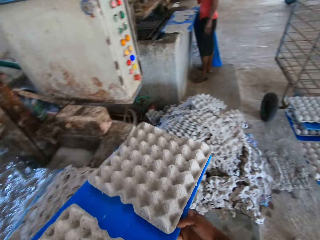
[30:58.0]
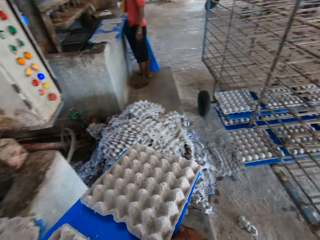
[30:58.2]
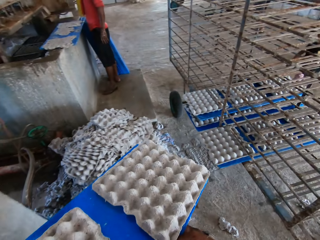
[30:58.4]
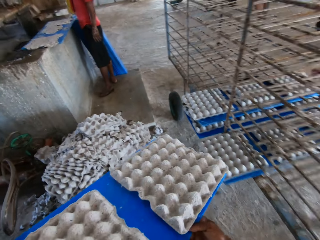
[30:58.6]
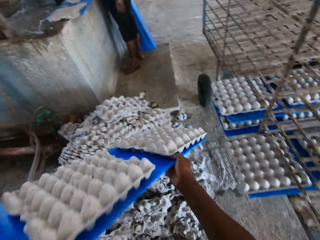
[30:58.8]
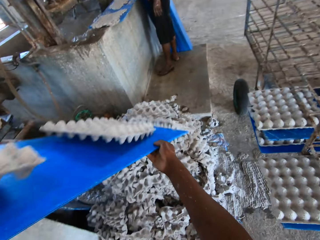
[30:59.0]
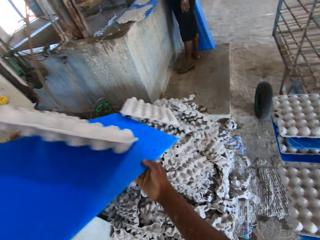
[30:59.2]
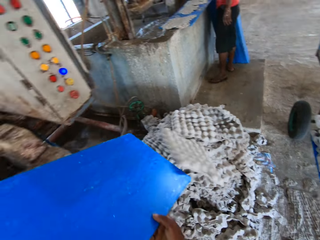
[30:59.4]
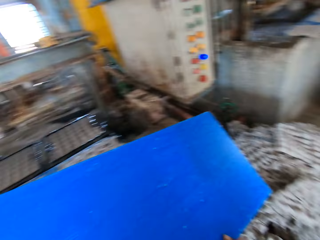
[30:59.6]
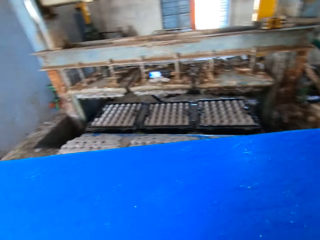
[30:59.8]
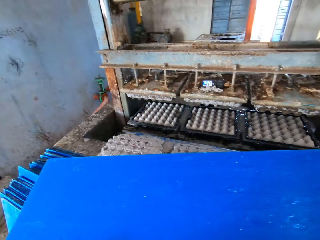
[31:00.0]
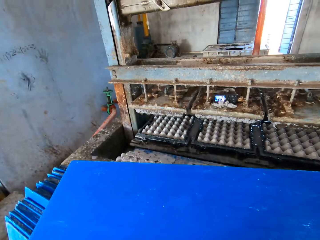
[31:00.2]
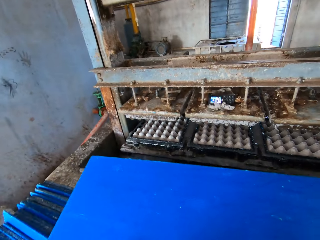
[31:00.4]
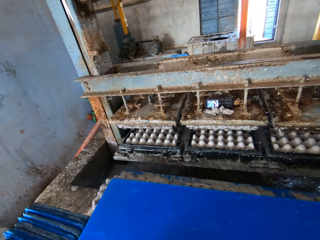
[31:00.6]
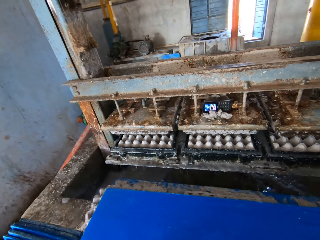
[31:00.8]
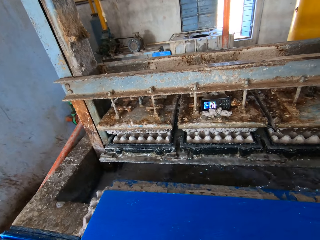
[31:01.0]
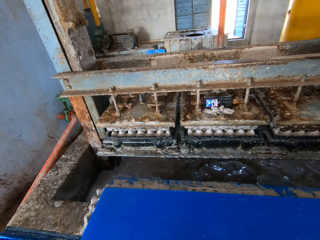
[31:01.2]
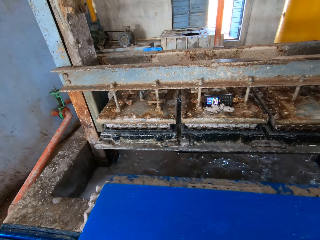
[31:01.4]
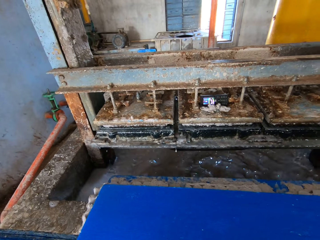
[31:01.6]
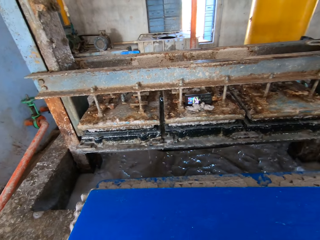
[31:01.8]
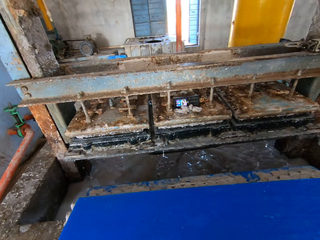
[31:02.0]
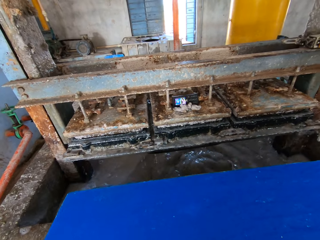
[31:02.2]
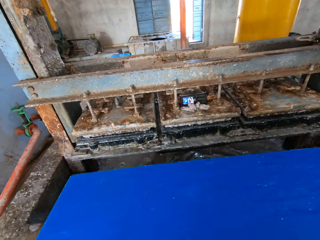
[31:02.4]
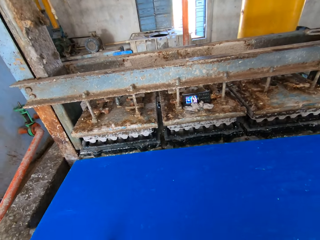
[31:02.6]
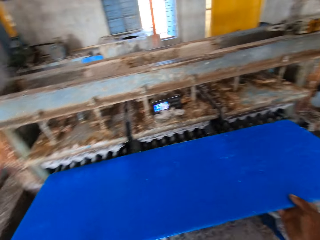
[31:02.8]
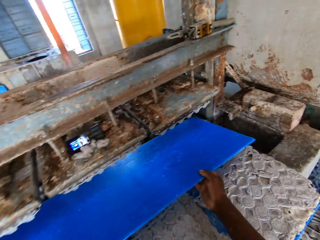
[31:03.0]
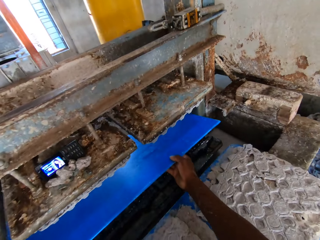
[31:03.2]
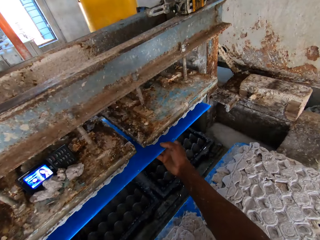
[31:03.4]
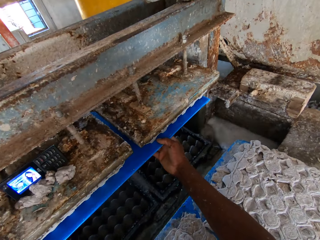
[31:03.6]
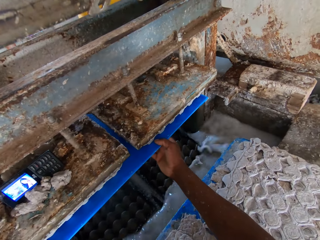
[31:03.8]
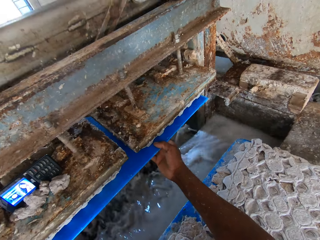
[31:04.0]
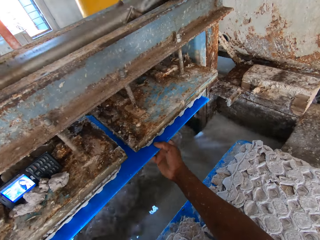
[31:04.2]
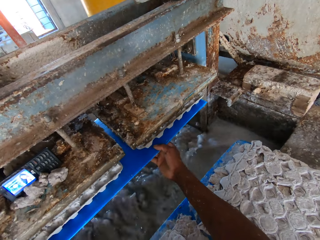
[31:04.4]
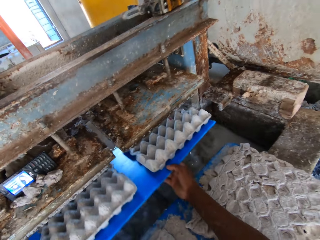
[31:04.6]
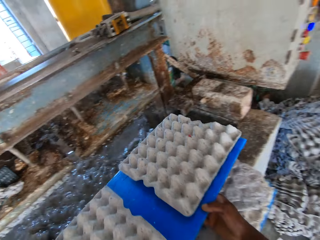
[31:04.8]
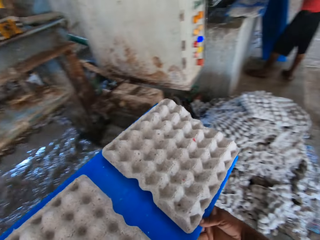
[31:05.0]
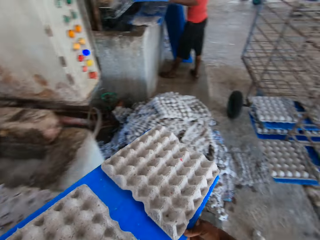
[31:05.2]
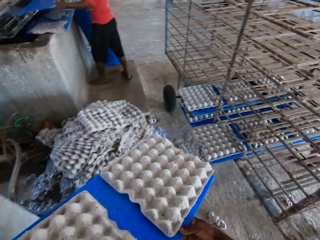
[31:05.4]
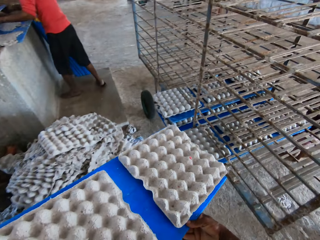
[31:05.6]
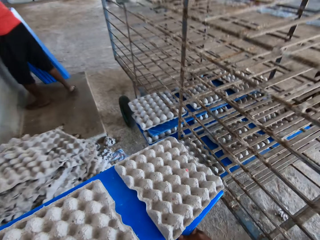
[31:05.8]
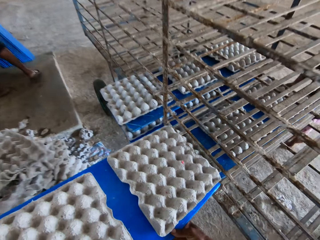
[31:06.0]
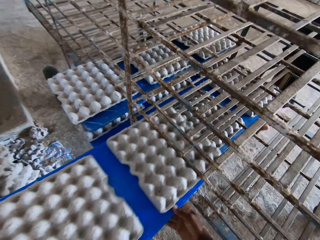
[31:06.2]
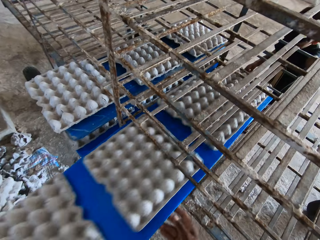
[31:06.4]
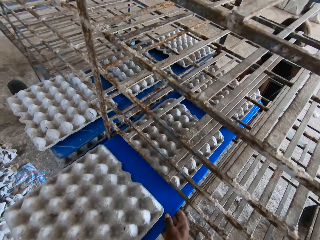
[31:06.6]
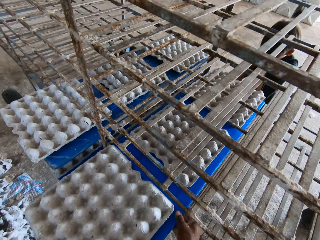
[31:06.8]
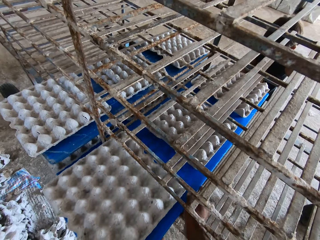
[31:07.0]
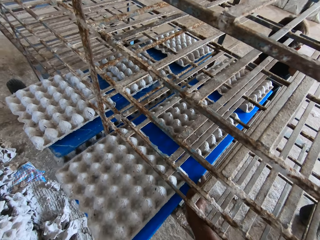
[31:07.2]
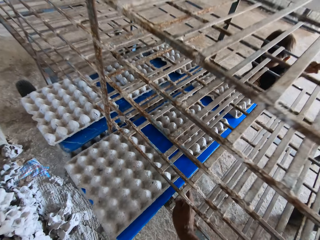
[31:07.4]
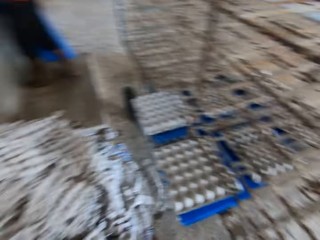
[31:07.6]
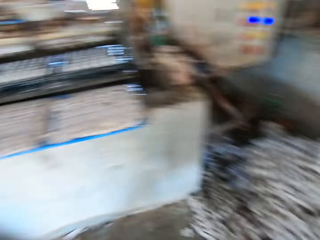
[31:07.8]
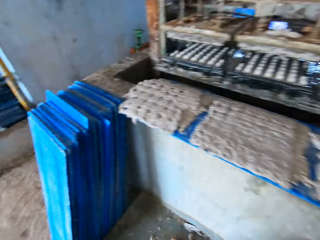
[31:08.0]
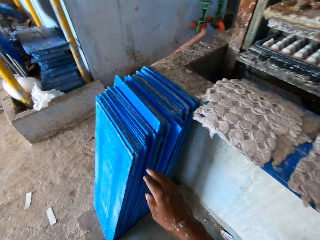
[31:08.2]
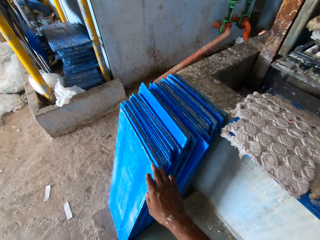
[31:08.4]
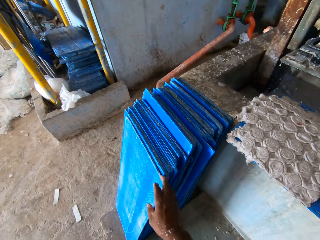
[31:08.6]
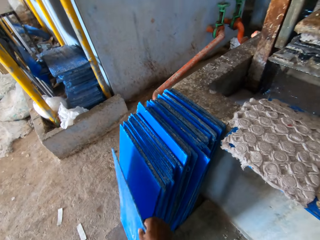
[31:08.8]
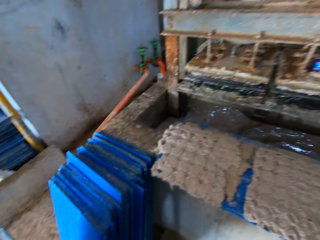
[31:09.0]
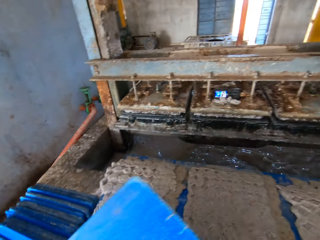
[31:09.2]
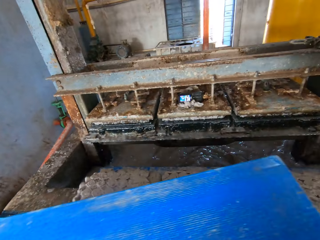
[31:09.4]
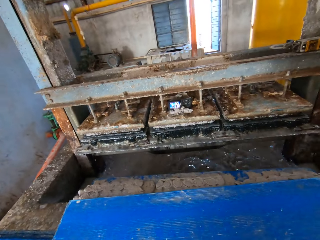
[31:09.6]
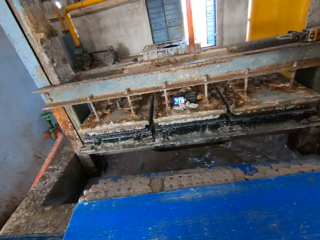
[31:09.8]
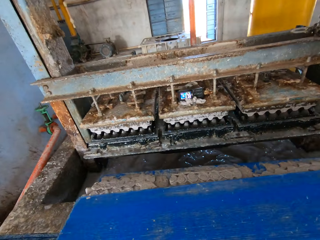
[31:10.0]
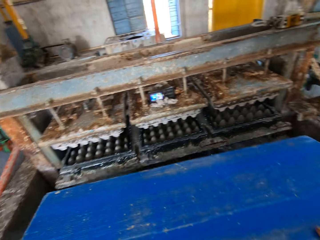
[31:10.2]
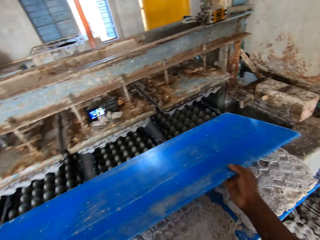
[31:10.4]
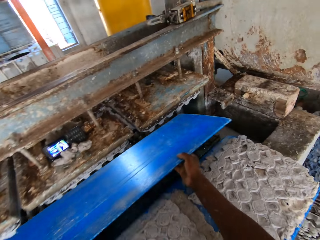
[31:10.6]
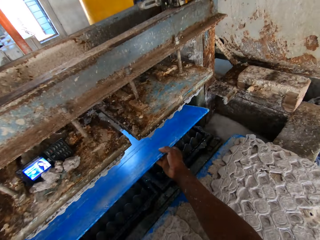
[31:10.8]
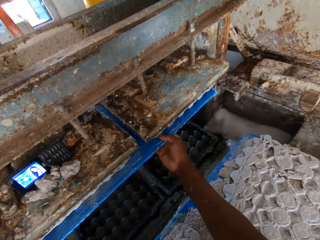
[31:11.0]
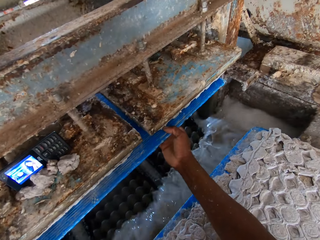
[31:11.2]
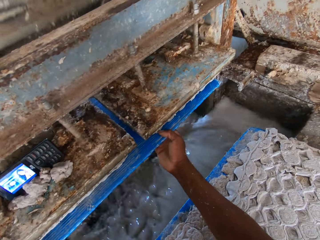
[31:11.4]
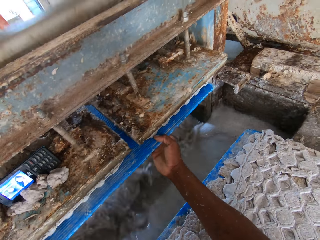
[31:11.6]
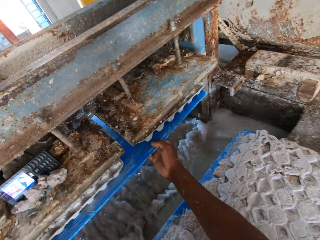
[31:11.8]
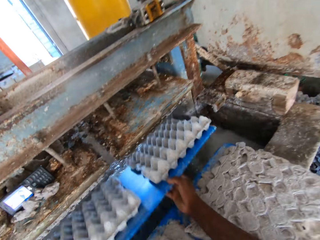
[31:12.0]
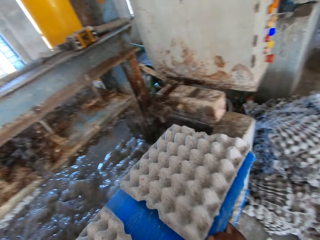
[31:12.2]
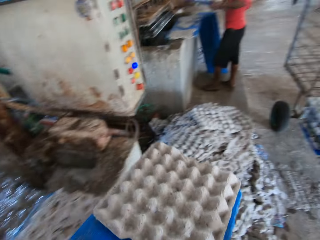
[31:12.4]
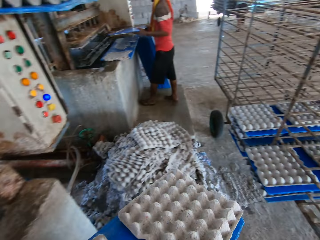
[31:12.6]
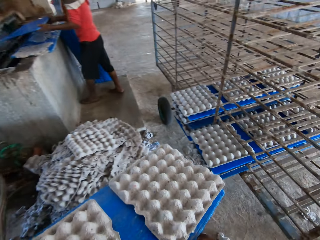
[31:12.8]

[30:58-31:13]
The camera wearer walks towards the wheelbarrow. He drops the egg crates on the polypropylene plastic in his hands on the floor. He places the polypropylene plastic in his hands on the wall of the egg pulp machine. He takes egg cartons from the egg pulp machine with the polypropylene plastic in his hands. He stacks the egg cartons on the polypropylene plastic in both hands on the rack. He picks up a polypropylene plastic on the ground by the egg pulp machine with his right hand. He takes egg cartons from the egg pulp machine with the polypropylene plastic in his hands.

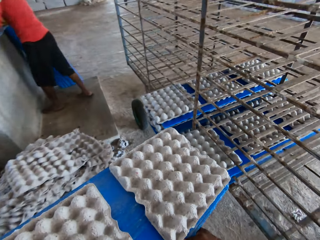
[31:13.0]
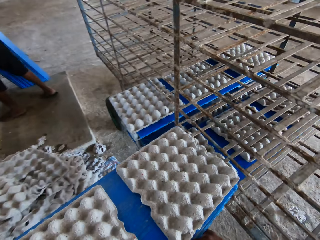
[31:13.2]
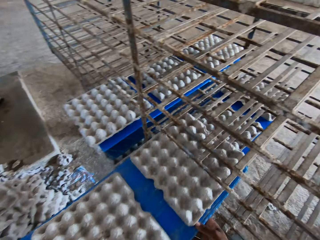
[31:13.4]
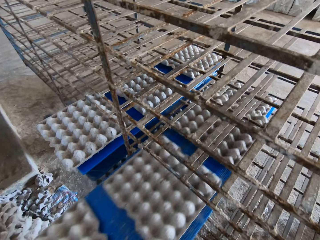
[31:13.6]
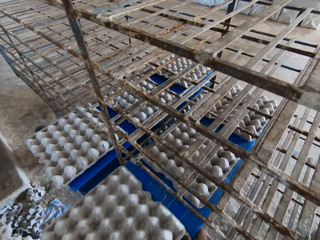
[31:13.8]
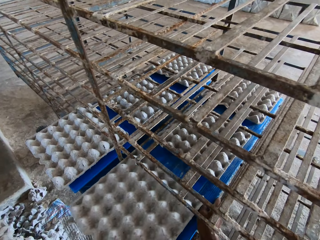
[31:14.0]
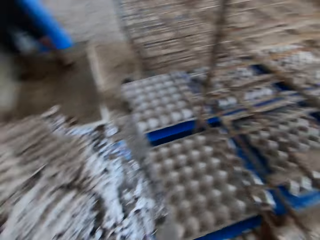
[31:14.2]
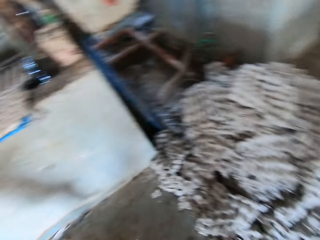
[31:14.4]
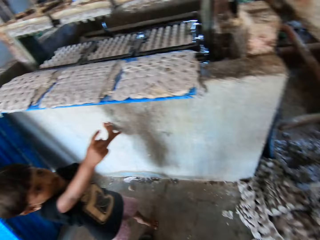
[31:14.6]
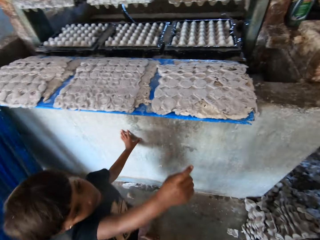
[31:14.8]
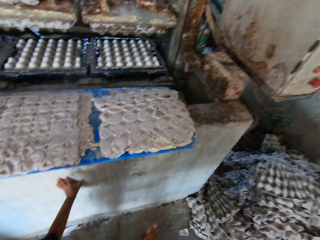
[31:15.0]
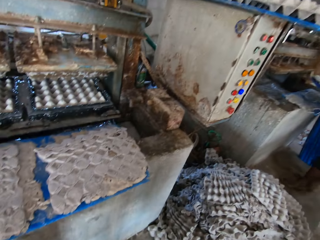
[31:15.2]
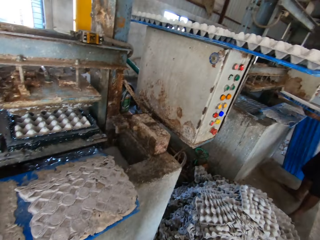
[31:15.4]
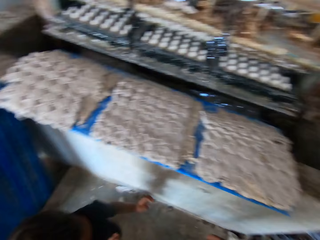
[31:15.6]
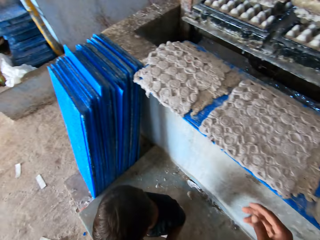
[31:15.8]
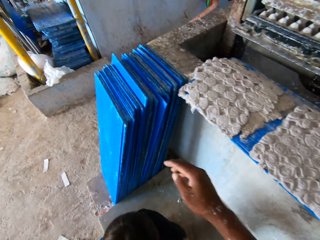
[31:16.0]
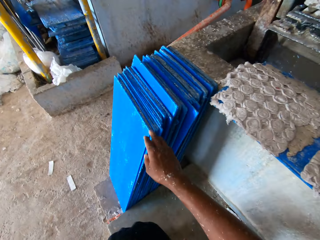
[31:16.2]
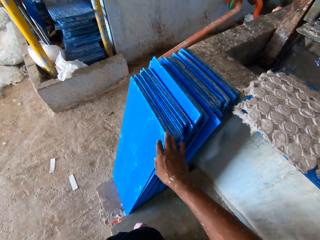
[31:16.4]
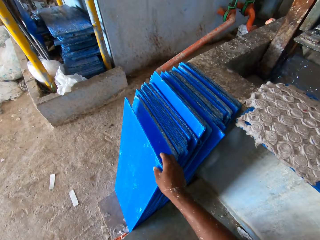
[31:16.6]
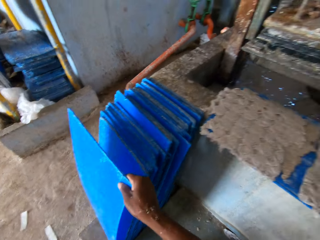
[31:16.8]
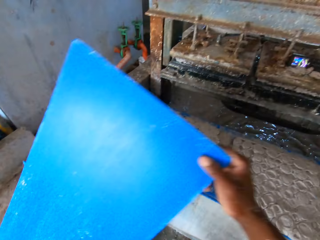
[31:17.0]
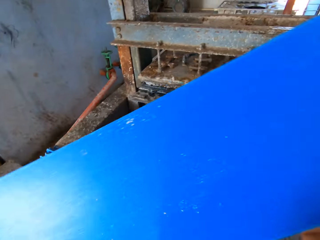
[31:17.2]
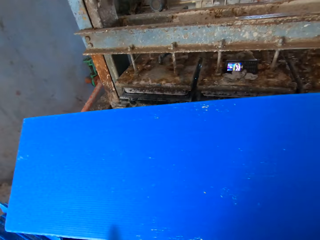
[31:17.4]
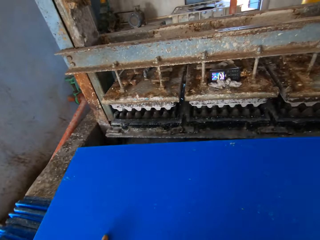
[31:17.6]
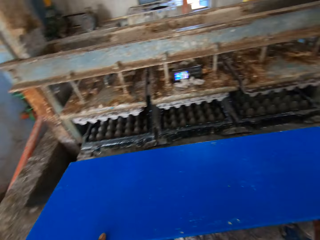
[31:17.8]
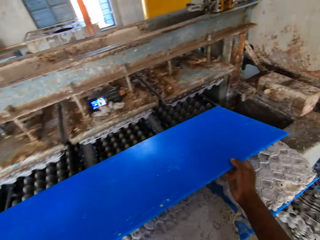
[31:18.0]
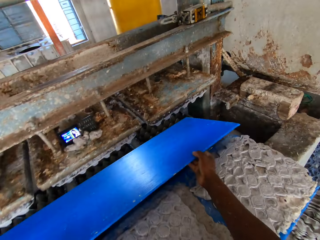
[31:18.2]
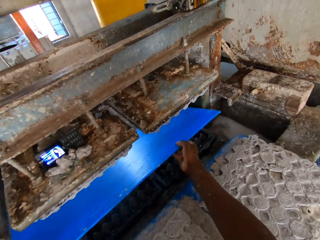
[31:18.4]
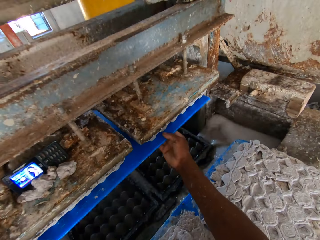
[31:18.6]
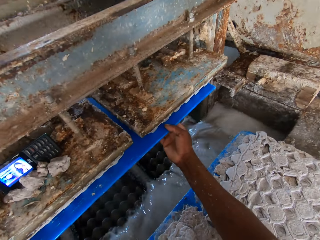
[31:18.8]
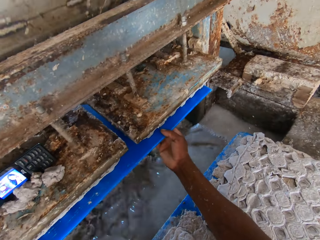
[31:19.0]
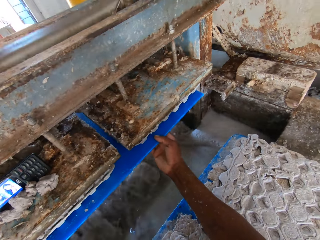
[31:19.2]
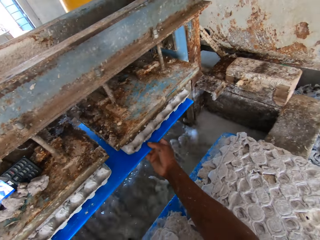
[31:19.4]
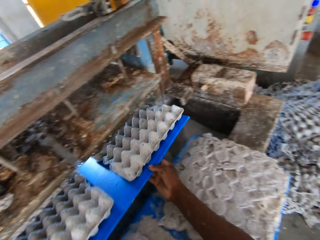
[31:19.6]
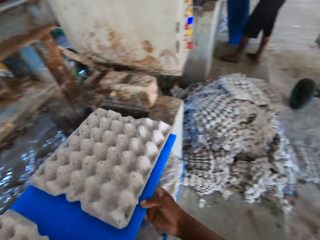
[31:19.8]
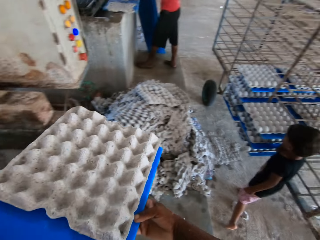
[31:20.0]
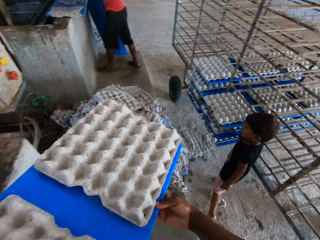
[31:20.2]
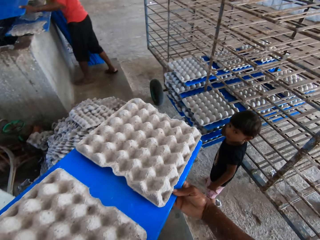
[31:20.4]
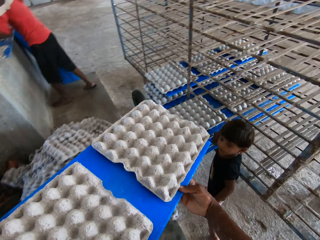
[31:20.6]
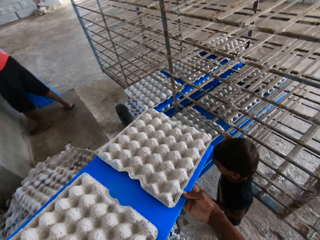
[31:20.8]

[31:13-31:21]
The camera wearer stacks the egg cartons on the polypropylene plastic in both hands on the rack. He moves around. He picks up a polypropylene plastic on the ground by the egg pulp machine with his right hand. He takes egg cartons from the egg pulp machine with the polypropylene plastic in his hands.
